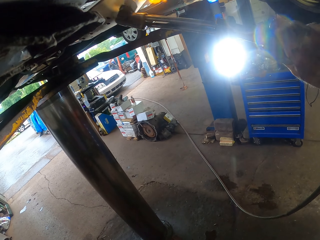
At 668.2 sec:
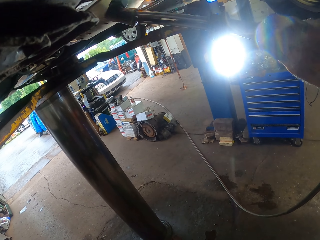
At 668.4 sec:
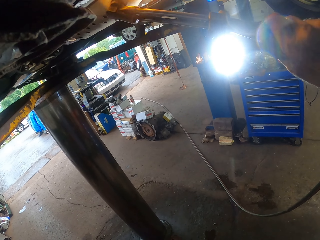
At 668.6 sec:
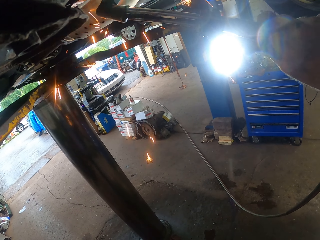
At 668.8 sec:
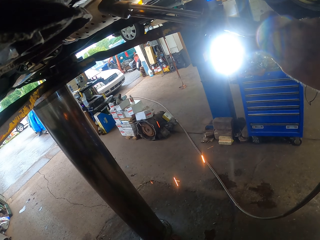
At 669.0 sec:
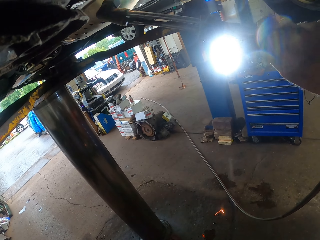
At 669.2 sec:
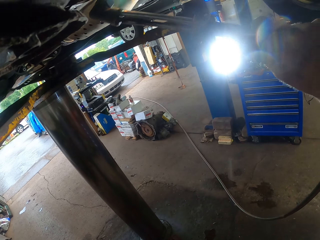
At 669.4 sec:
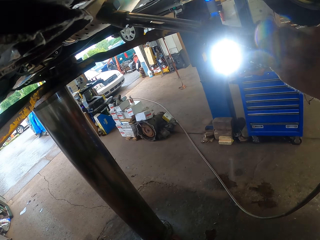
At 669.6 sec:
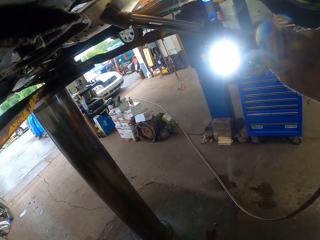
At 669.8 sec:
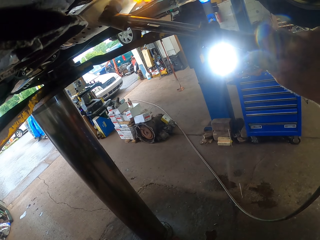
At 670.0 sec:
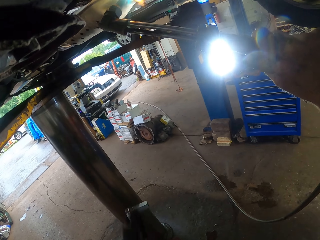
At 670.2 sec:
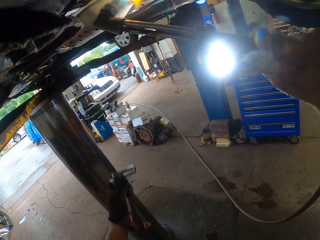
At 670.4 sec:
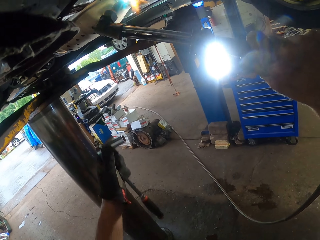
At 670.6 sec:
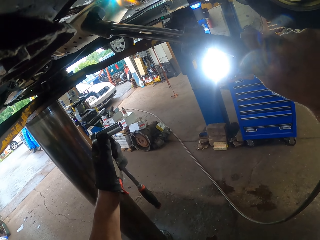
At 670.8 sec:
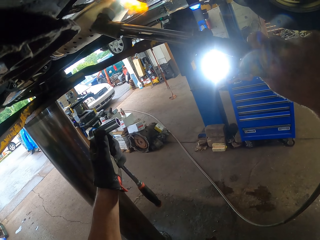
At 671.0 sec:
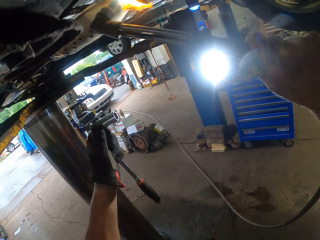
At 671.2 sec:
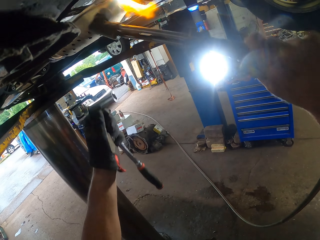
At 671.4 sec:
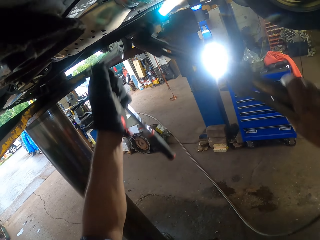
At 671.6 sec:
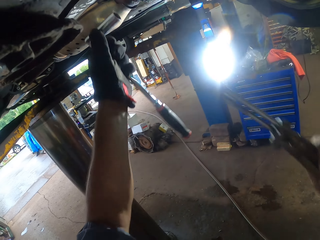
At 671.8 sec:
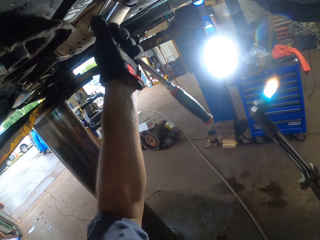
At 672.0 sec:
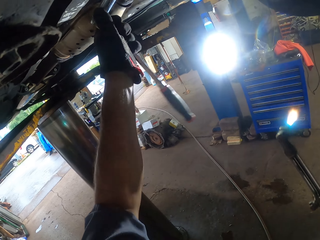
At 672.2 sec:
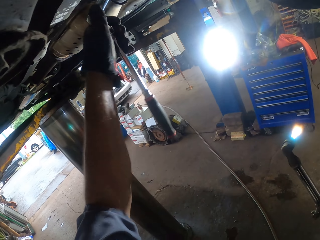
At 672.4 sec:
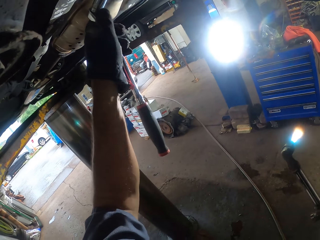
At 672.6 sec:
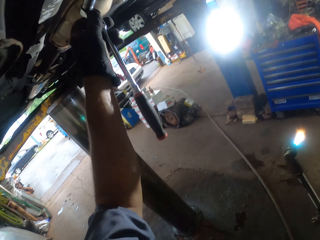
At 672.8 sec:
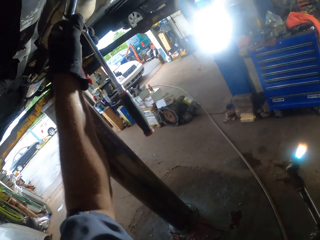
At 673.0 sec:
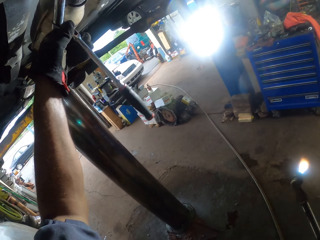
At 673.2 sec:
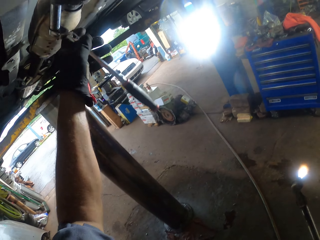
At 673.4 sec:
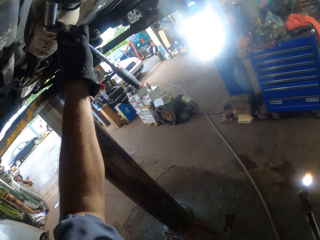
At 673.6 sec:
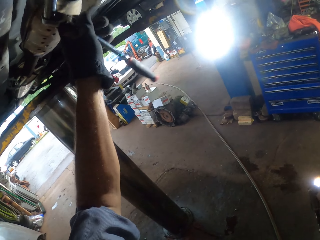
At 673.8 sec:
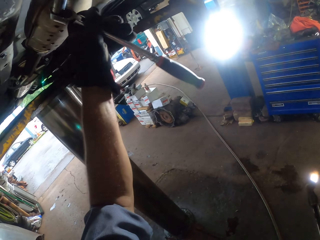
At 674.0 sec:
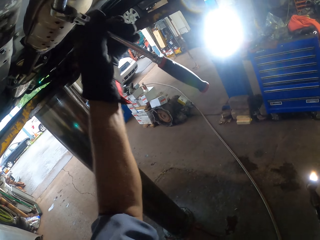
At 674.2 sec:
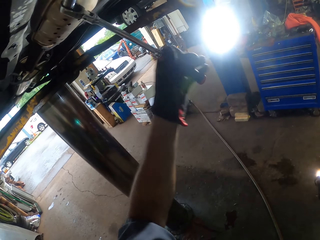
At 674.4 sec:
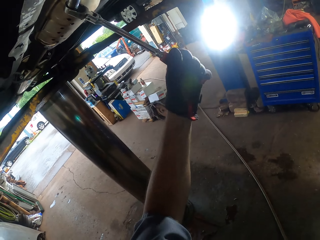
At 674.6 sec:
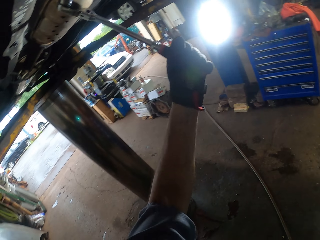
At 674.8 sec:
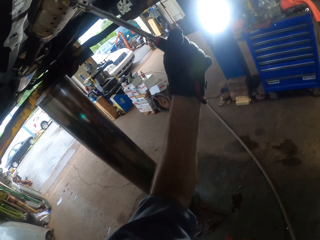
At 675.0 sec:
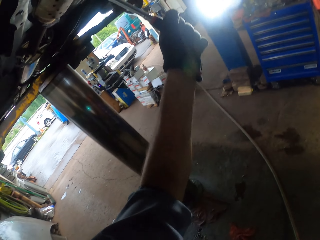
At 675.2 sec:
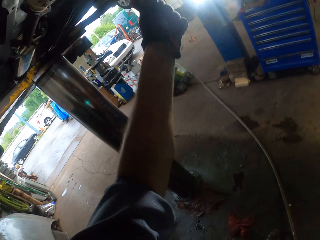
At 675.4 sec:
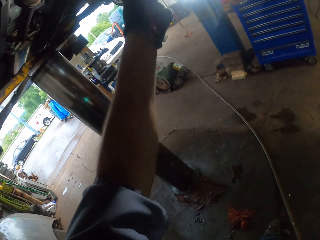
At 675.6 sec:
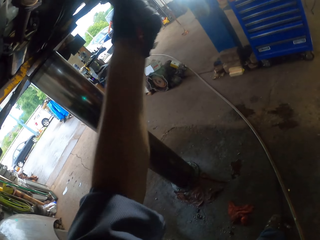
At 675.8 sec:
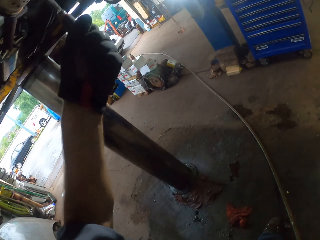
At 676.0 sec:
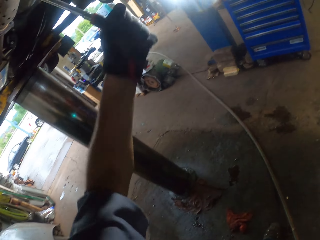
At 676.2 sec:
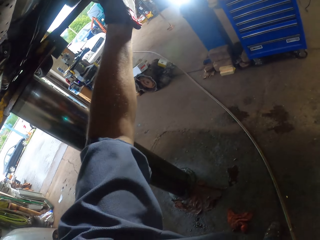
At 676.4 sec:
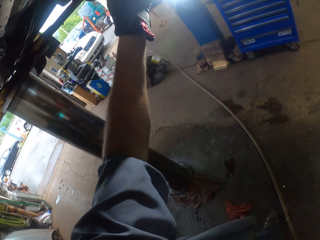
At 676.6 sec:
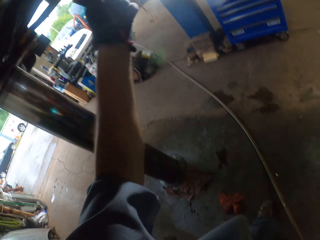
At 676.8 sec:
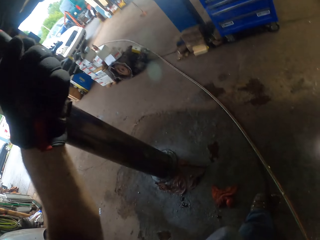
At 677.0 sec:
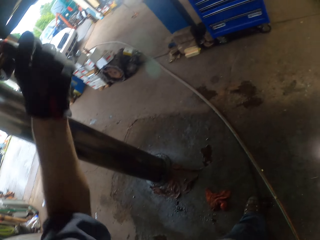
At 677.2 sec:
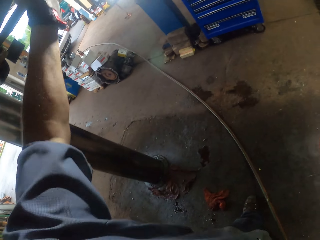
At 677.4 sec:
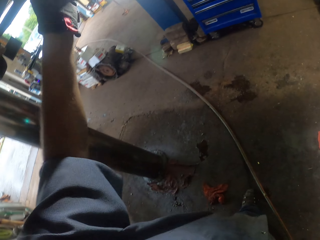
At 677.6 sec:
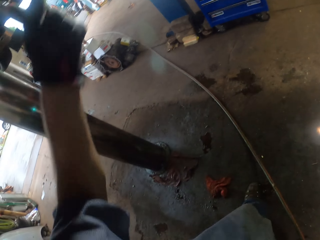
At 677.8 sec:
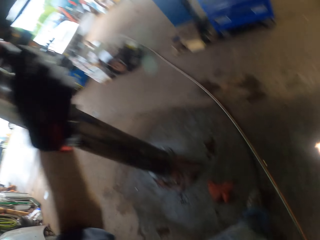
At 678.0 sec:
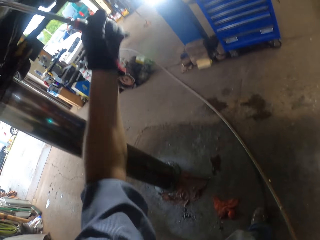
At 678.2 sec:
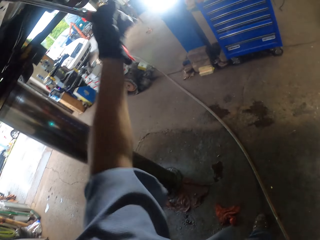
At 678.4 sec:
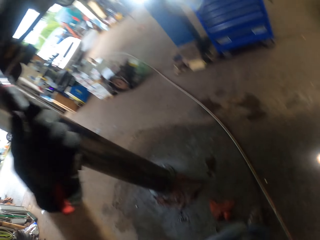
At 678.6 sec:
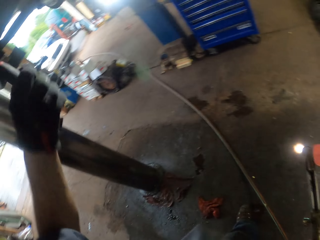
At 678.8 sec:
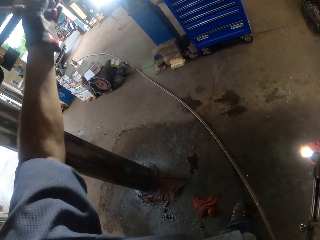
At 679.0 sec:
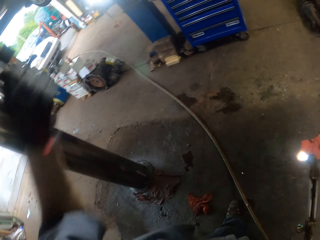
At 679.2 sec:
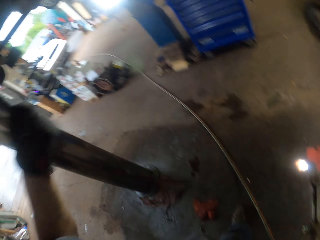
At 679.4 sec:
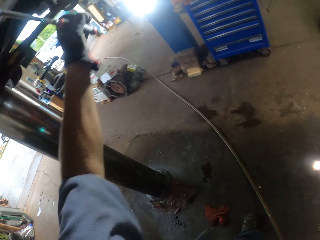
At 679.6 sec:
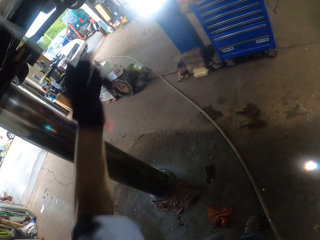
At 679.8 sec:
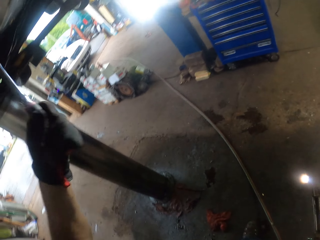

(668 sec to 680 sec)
The camera wearer swings the left hand. They pull the welding torch off the engine. They swing the right hand. They put the socket wrench or ratchet wrench in the engine. They move the left hand on the ratchet wrench. They turn the bolt with the socket wrench.

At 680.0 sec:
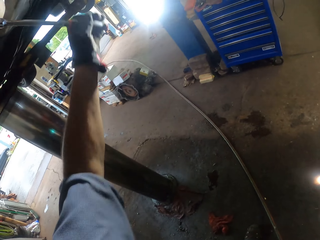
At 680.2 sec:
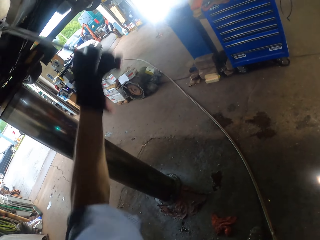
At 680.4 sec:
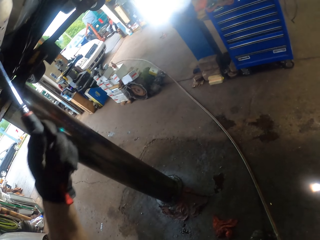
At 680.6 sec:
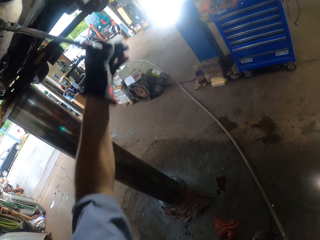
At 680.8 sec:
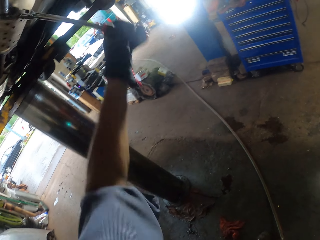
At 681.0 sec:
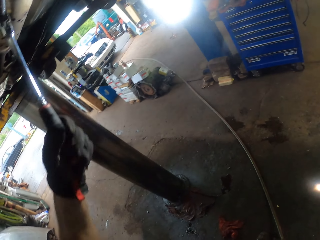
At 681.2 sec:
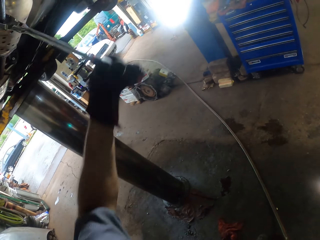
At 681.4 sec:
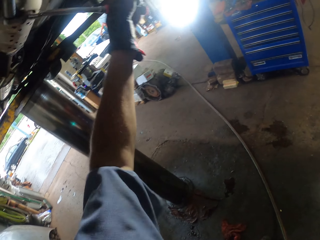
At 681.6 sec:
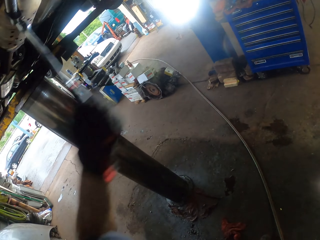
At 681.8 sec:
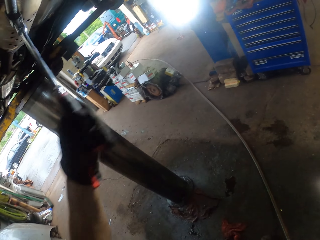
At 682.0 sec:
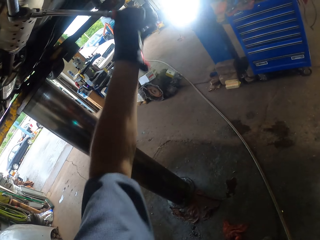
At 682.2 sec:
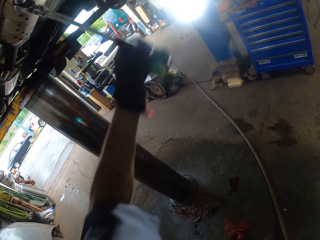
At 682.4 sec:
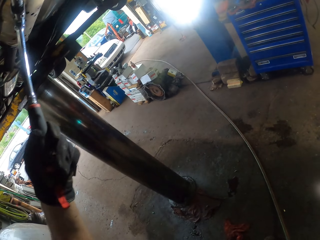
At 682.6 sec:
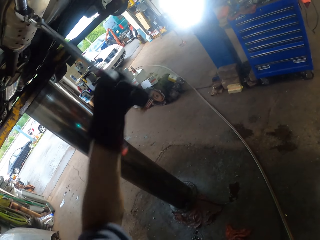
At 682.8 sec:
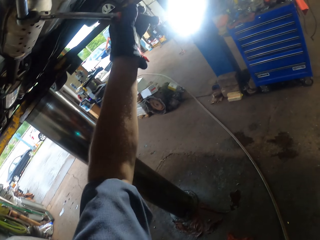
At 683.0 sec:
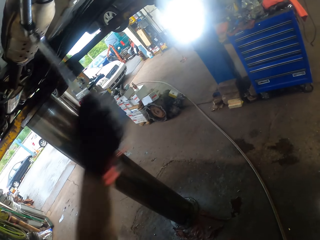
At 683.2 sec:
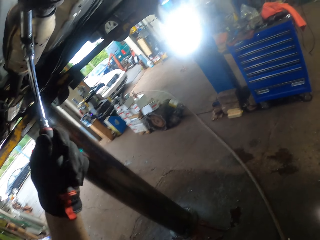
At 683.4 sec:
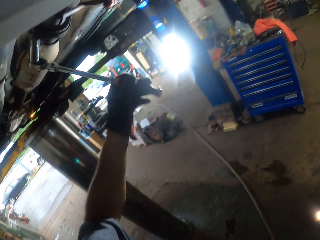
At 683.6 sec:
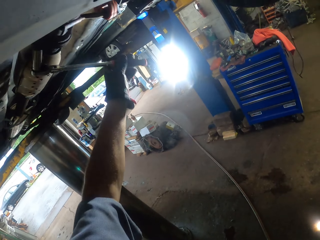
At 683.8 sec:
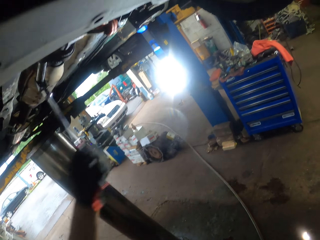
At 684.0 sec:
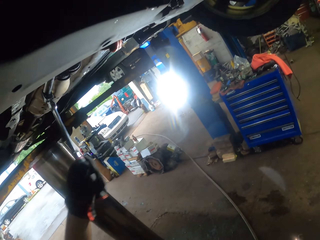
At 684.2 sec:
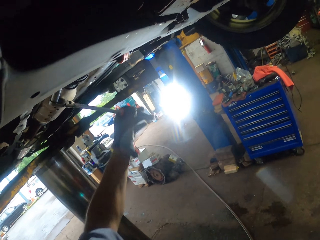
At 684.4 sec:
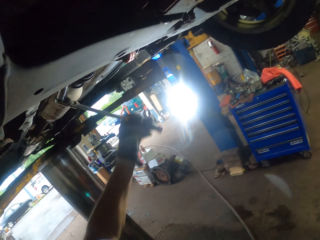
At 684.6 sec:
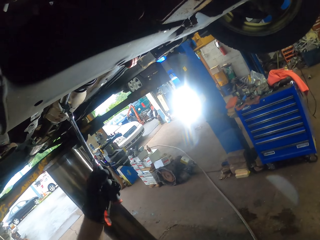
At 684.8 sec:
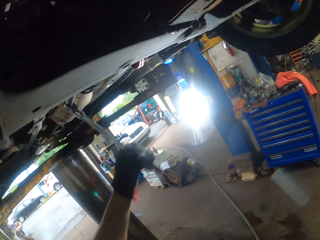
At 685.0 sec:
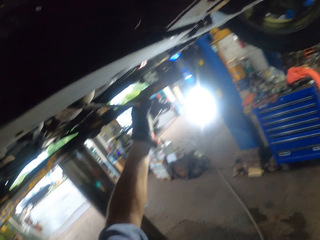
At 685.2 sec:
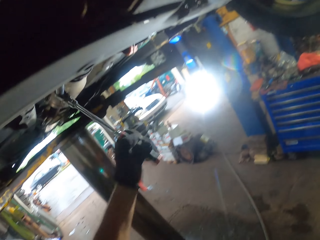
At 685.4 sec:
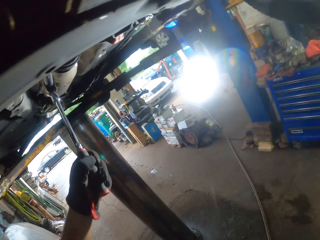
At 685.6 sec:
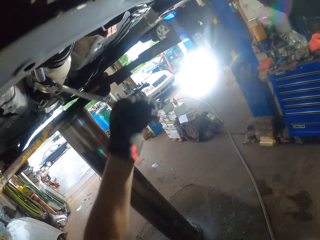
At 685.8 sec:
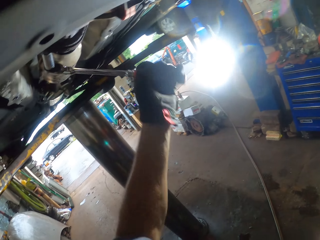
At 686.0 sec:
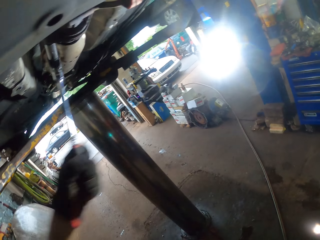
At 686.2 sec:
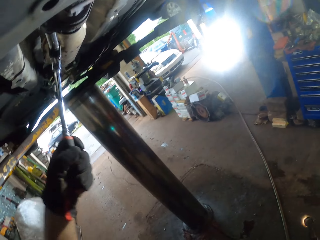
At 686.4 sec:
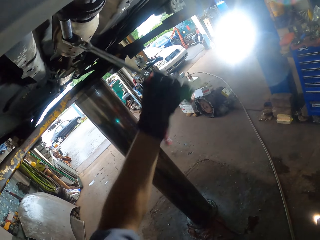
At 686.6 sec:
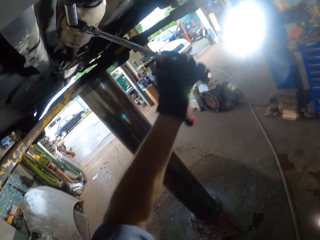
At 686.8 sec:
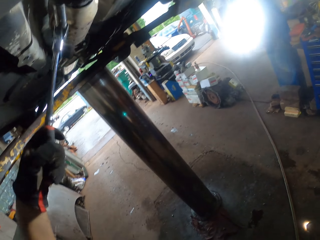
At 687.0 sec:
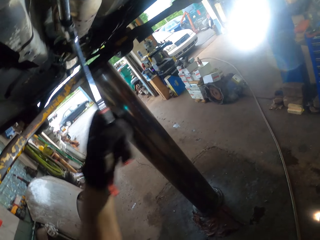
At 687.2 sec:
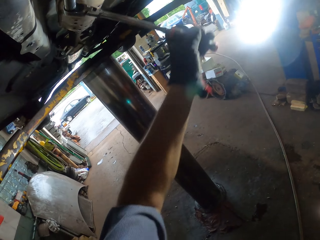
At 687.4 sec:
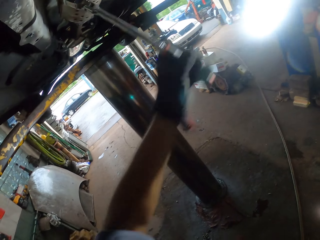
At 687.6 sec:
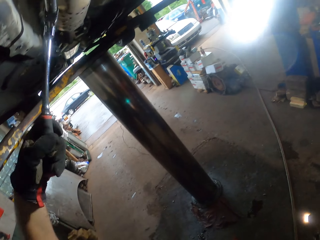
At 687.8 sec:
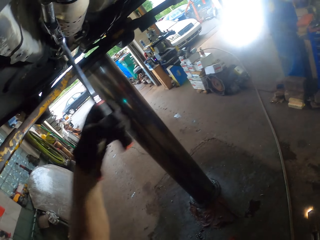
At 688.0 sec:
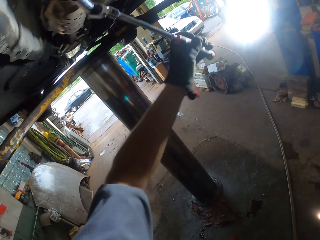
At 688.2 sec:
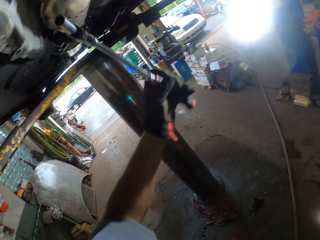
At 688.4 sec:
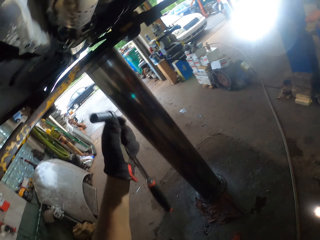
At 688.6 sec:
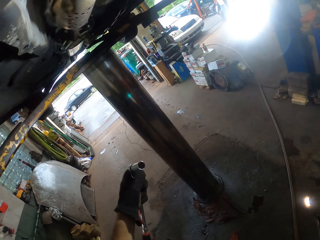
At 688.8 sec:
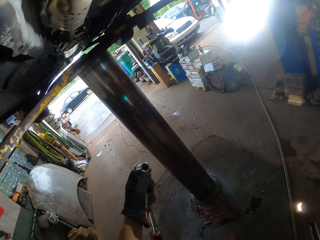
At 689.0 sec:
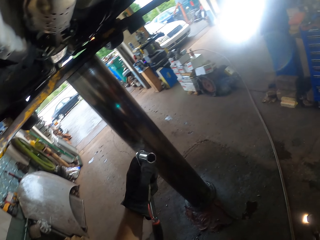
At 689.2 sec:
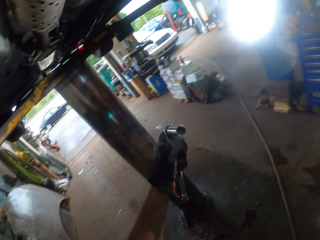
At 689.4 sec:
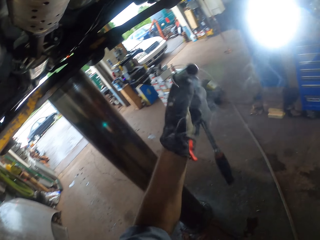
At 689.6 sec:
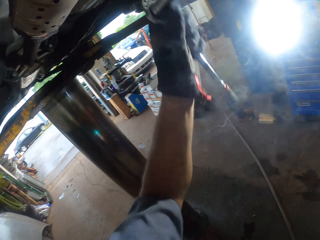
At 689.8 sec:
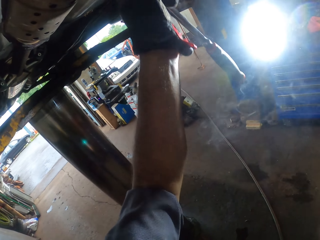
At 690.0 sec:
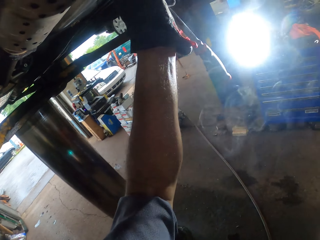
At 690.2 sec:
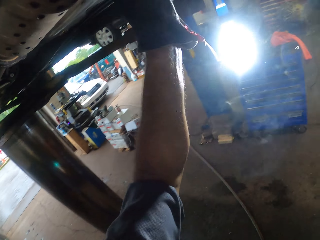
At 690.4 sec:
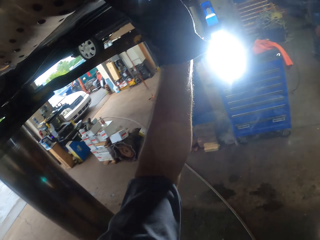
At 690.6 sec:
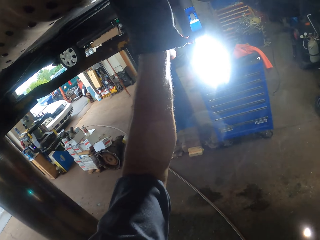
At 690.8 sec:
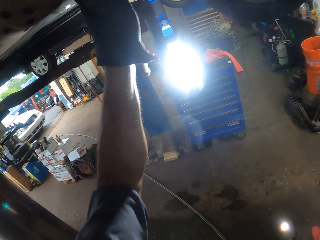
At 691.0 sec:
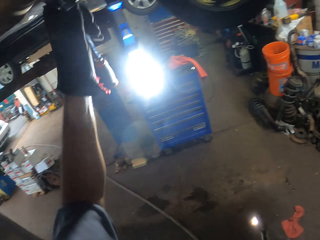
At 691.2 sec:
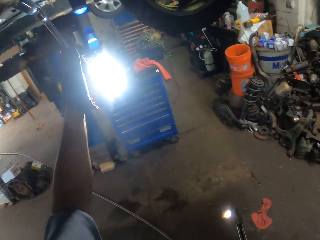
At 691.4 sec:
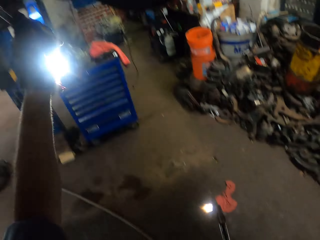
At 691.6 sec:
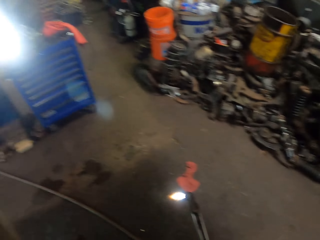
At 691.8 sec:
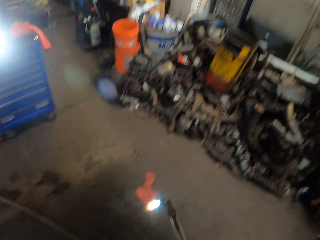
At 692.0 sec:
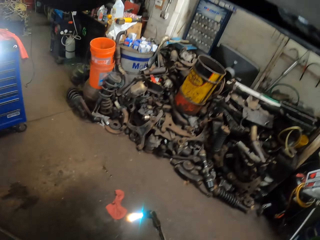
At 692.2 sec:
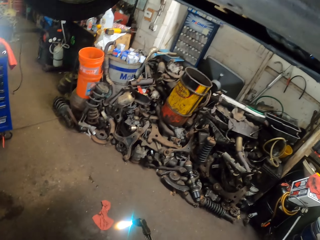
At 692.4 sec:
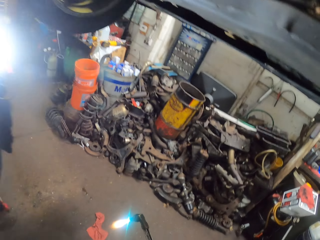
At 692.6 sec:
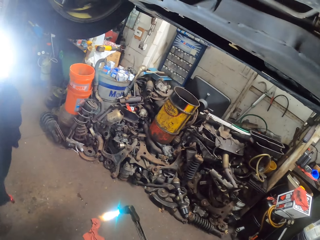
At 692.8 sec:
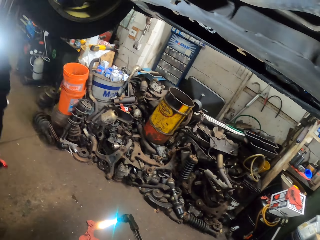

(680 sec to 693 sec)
The camera wearer swings the left hand. They pull the socket wrench off the engine. They put the socket wrench in the engine. They turn the bolt with the socket wrench. They swing the left hand.
